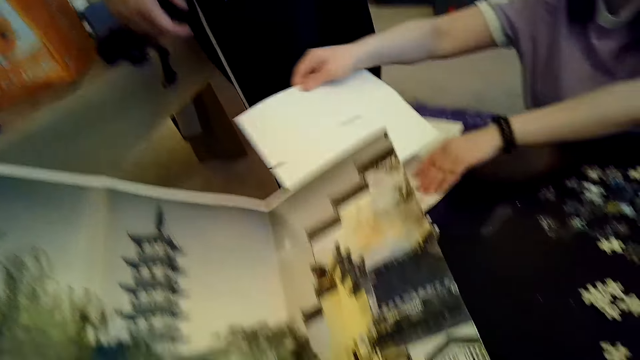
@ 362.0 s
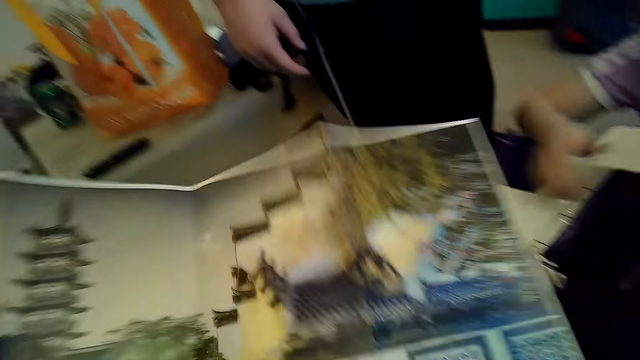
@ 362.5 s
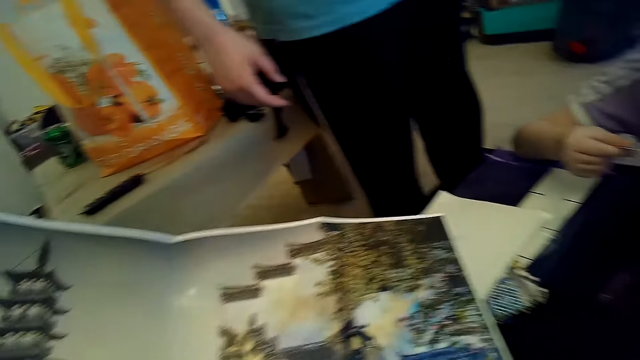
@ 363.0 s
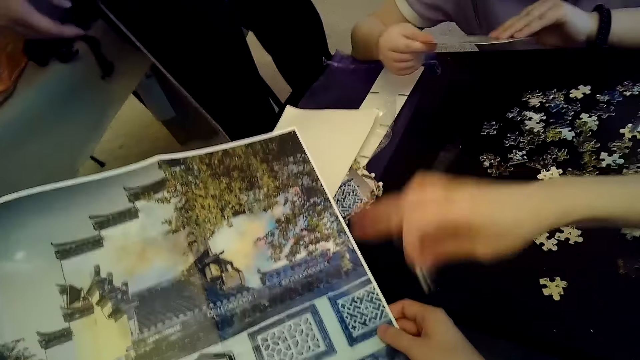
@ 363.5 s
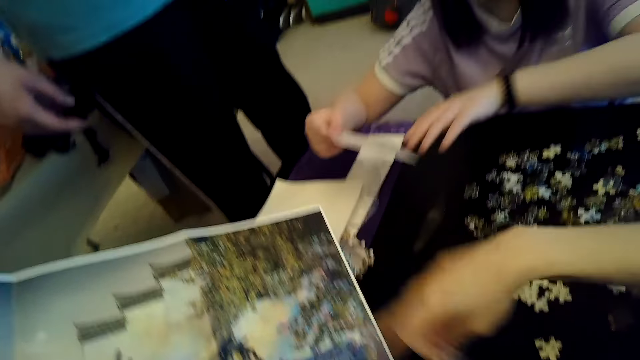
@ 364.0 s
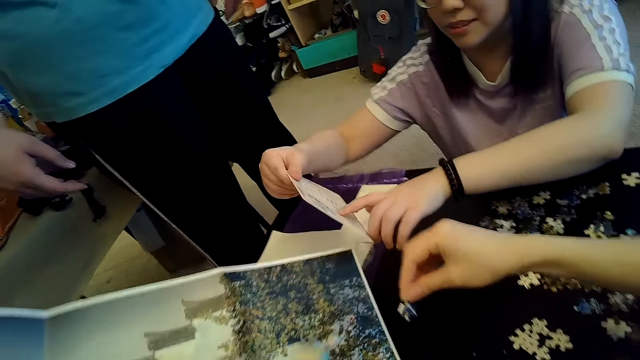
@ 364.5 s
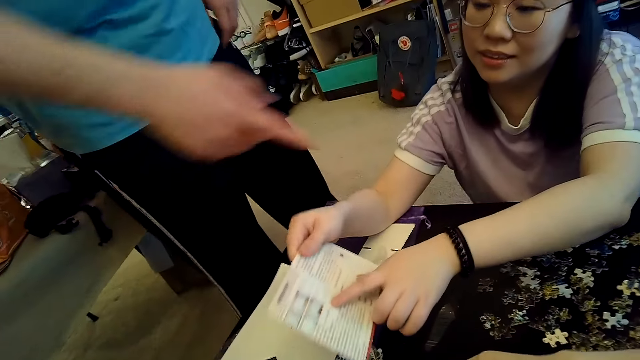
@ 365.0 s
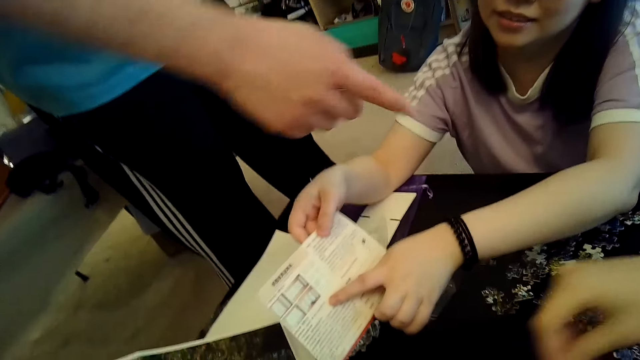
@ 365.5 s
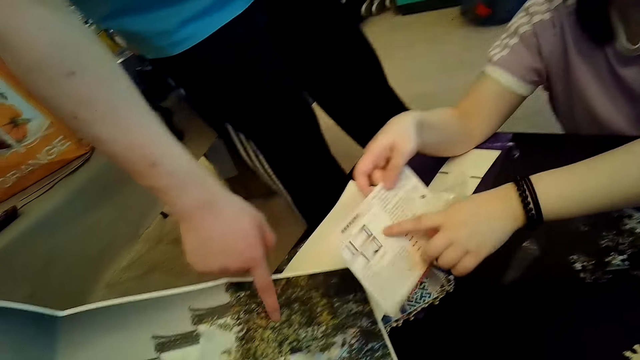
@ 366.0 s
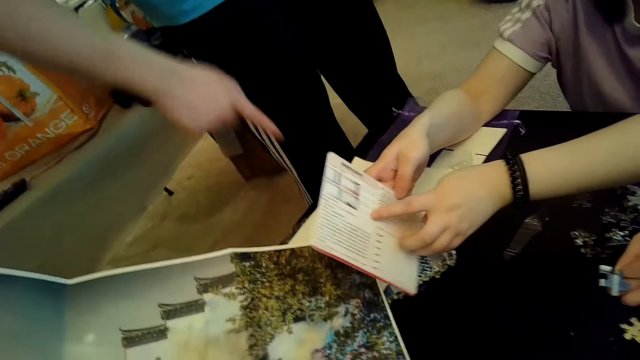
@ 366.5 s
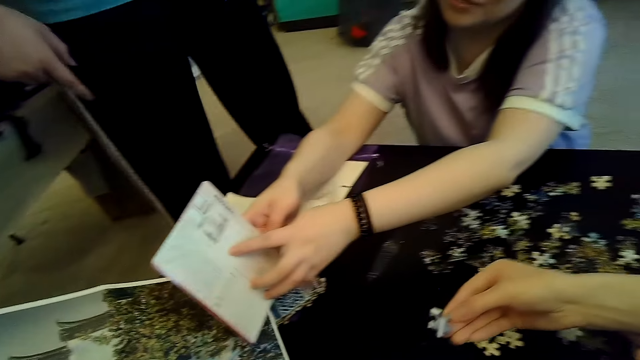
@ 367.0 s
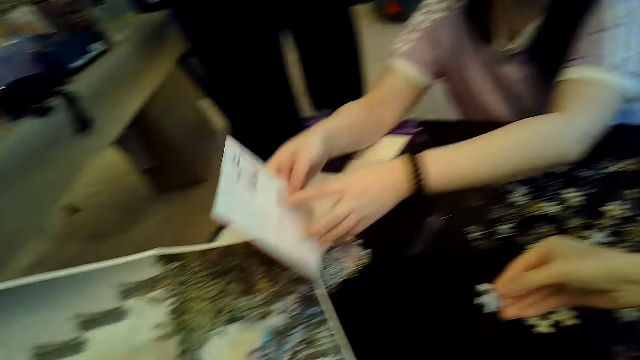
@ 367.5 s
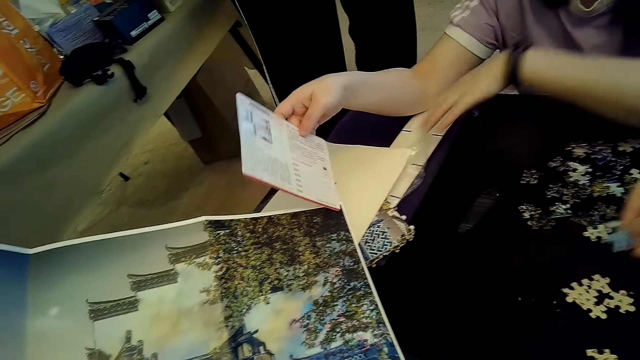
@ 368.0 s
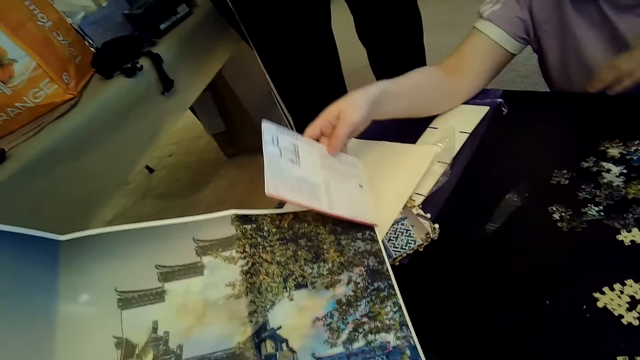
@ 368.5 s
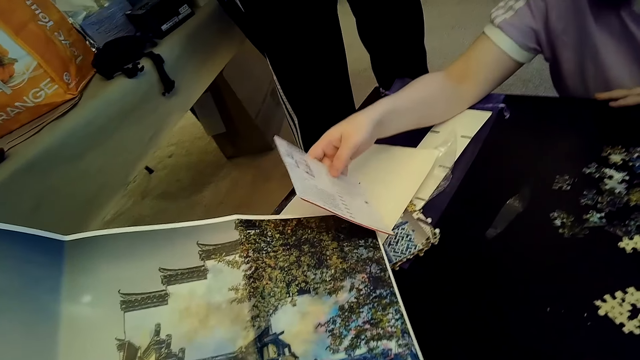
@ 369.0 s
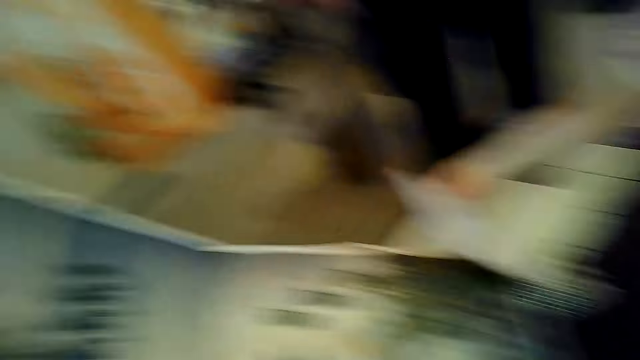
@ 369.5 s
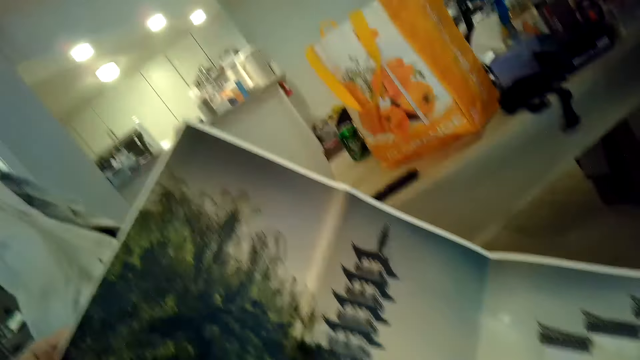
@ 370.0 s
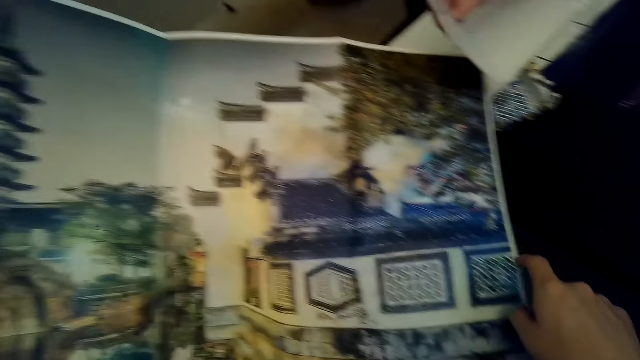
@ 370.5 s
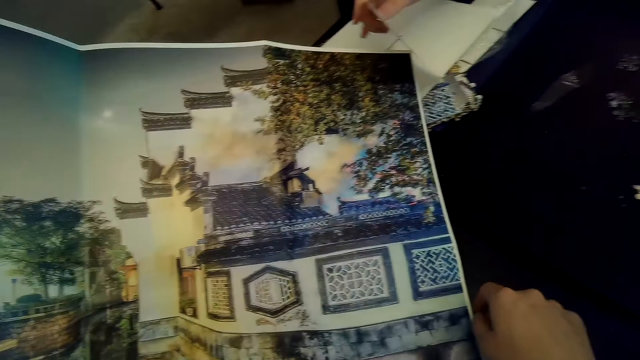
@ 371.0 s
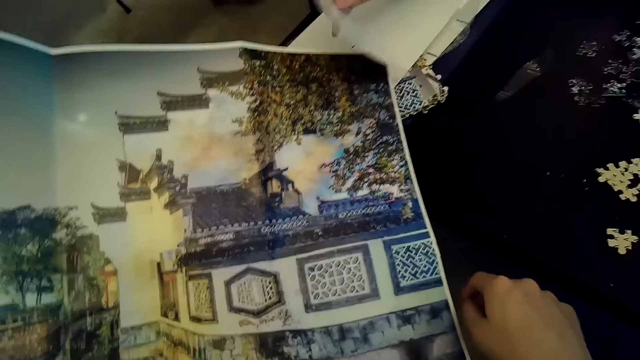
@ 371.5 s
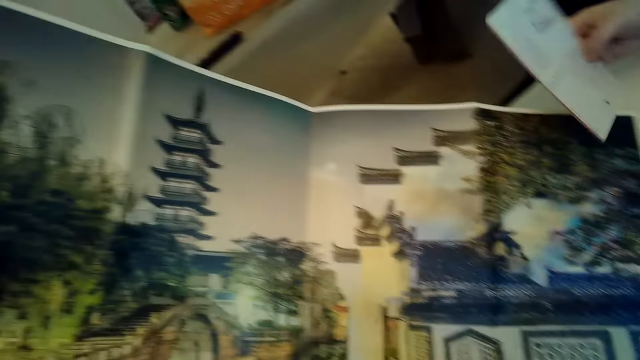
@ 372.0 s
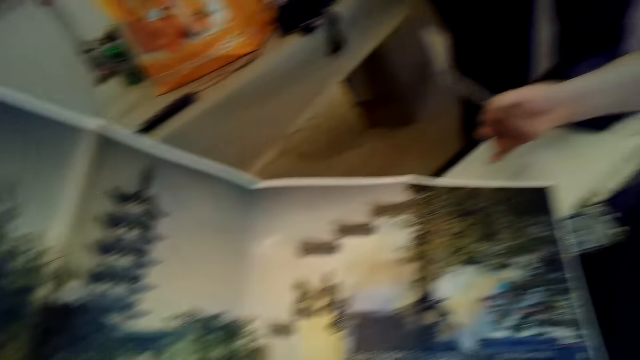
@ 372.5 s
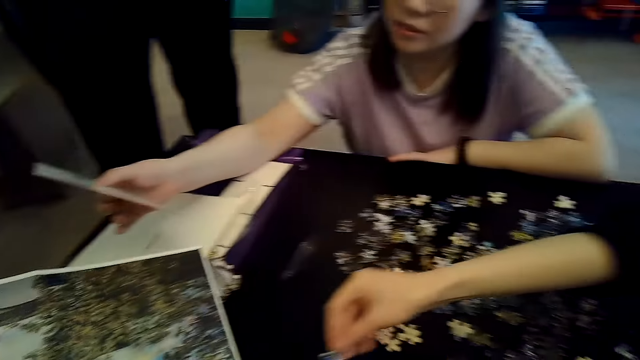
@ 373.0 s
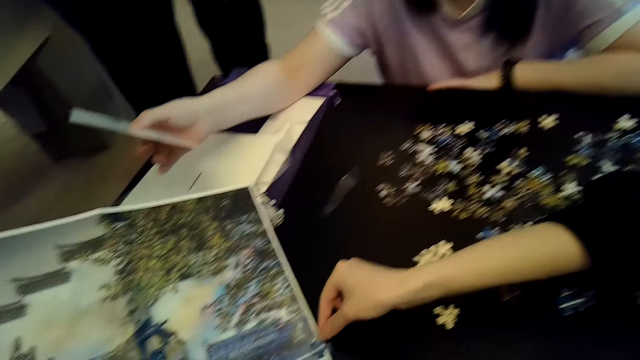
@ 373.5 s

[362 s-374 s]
A person points at the chart.

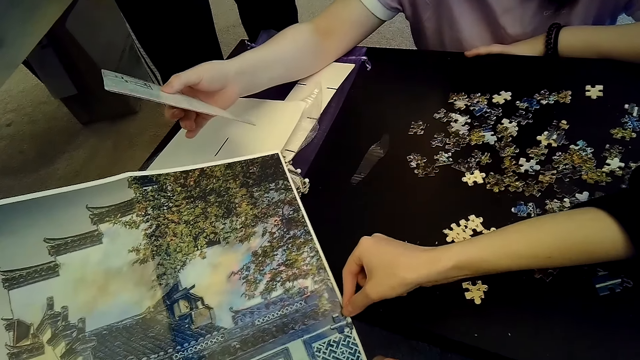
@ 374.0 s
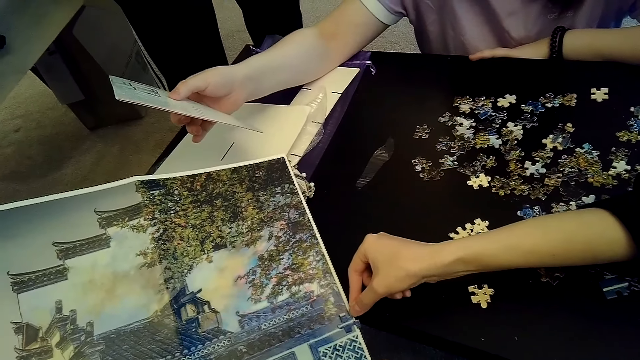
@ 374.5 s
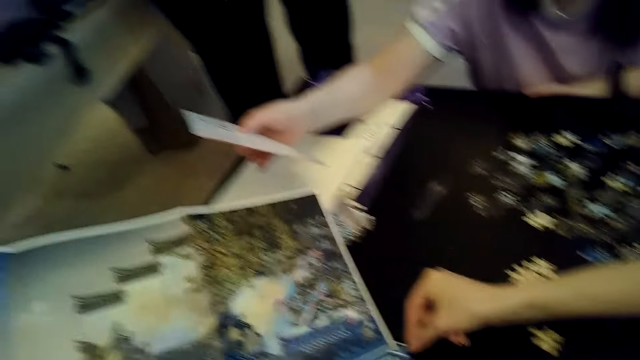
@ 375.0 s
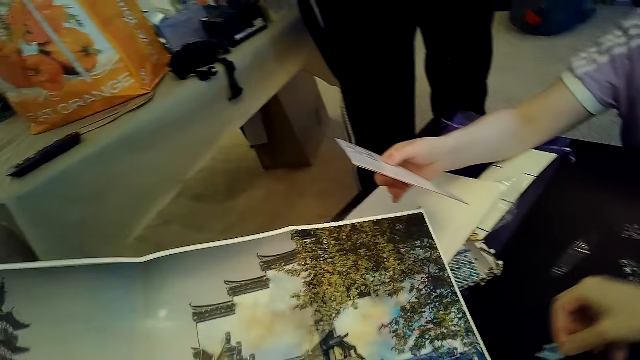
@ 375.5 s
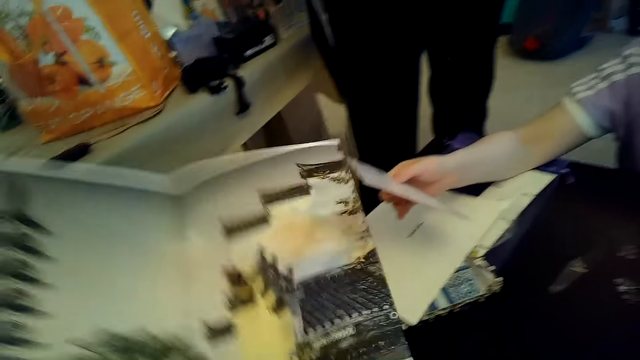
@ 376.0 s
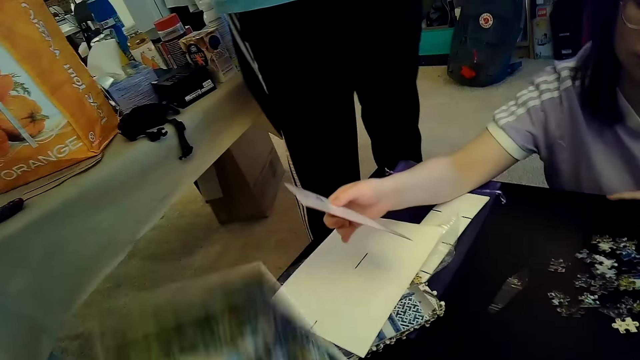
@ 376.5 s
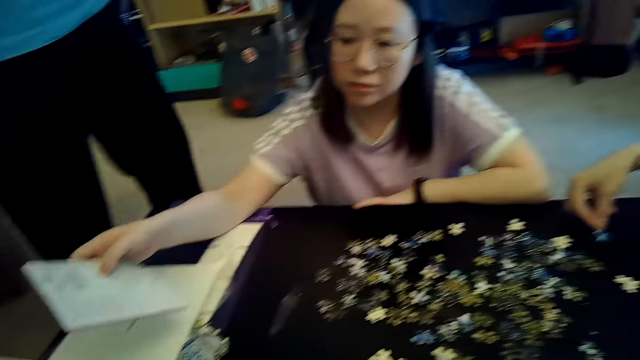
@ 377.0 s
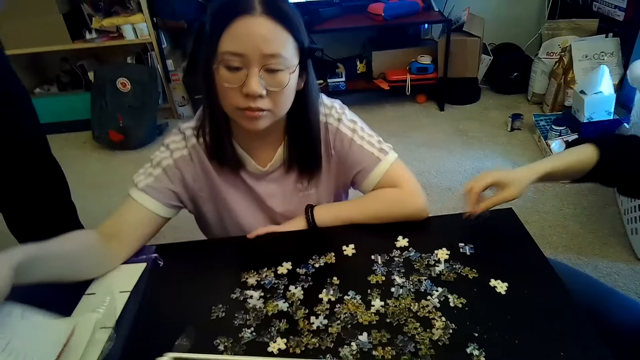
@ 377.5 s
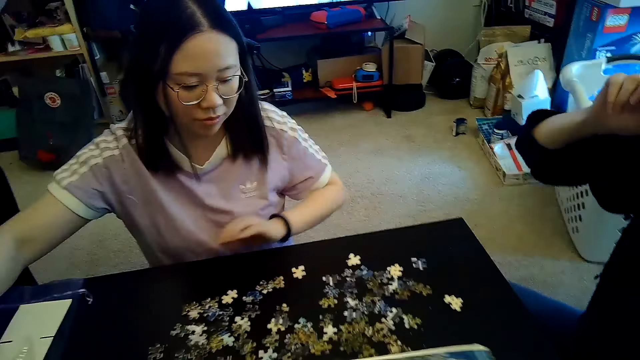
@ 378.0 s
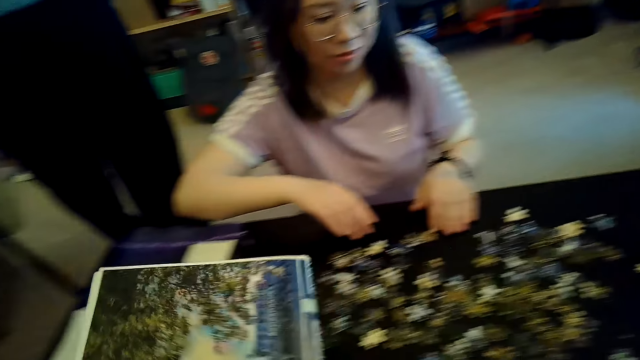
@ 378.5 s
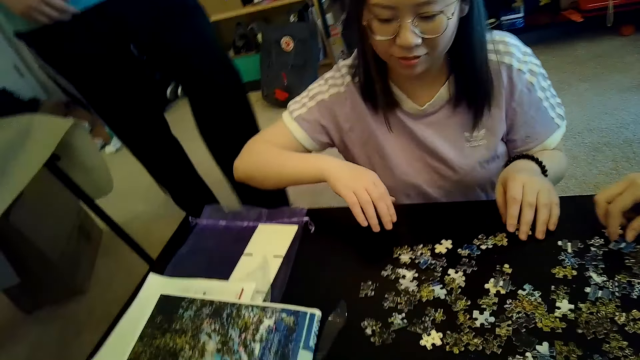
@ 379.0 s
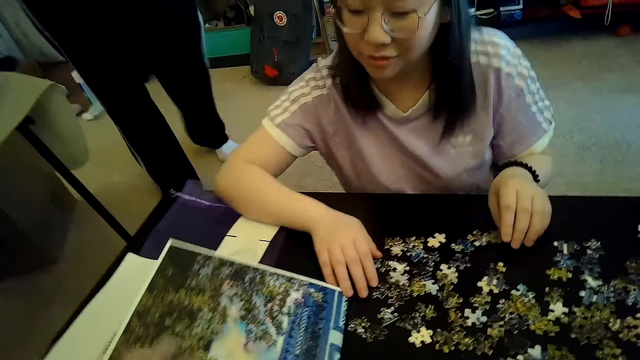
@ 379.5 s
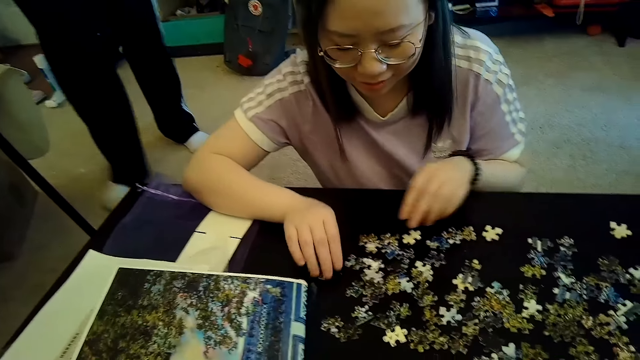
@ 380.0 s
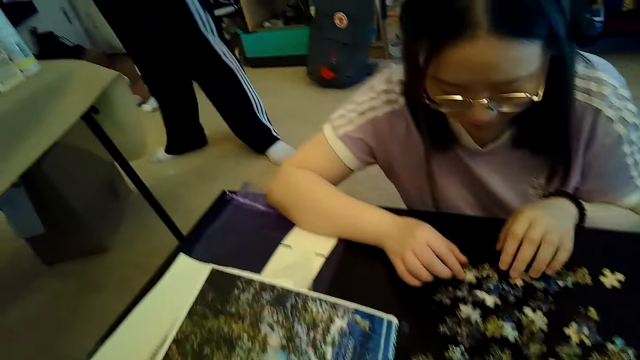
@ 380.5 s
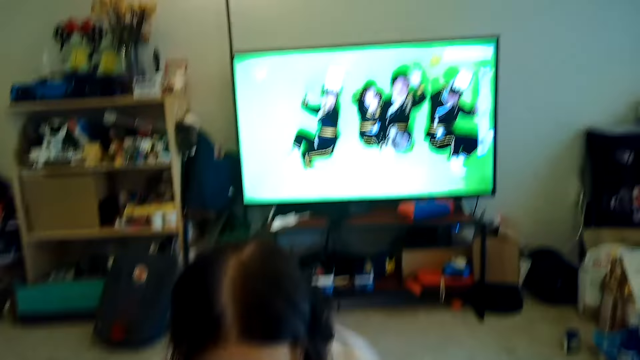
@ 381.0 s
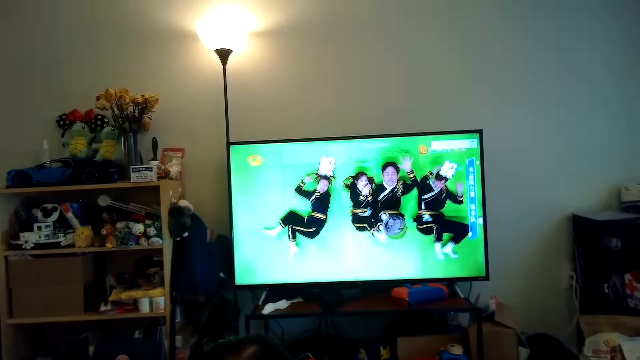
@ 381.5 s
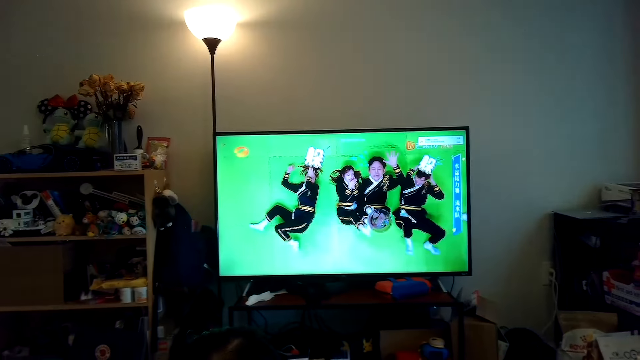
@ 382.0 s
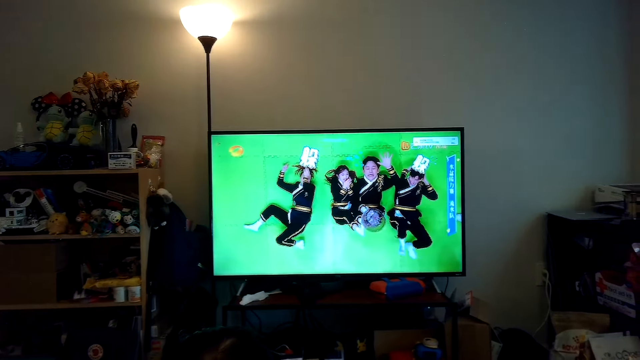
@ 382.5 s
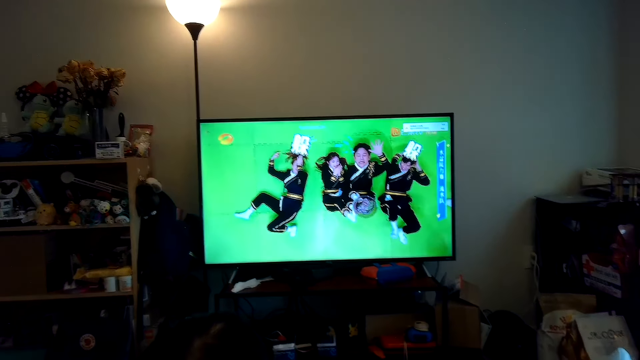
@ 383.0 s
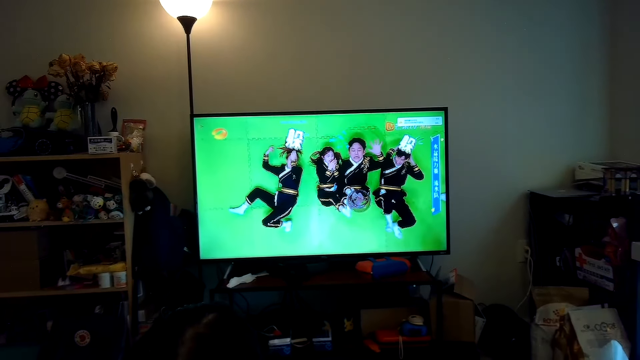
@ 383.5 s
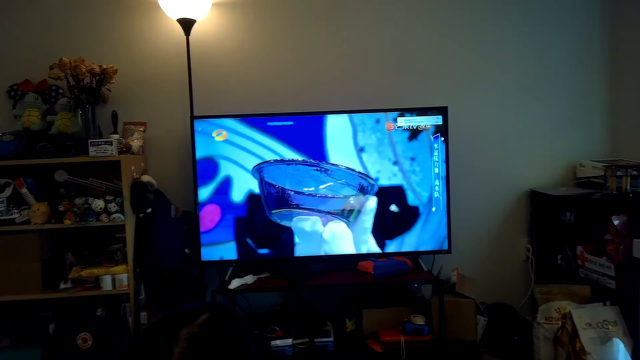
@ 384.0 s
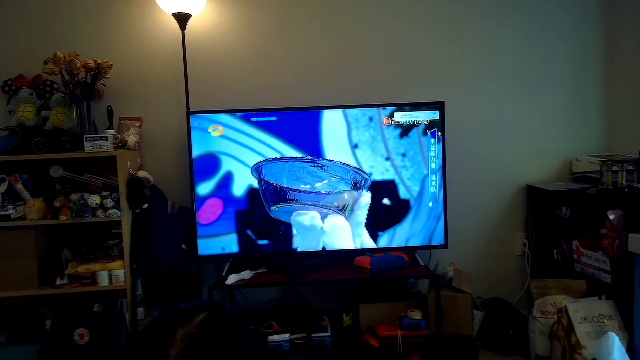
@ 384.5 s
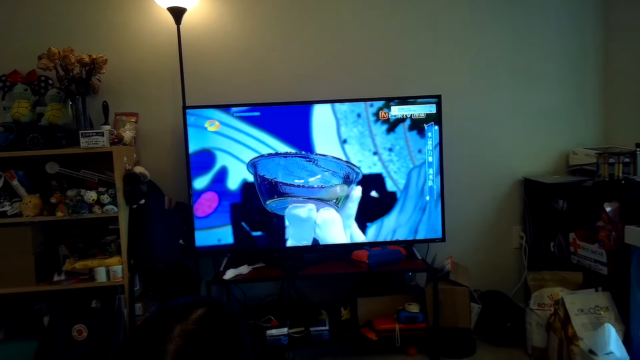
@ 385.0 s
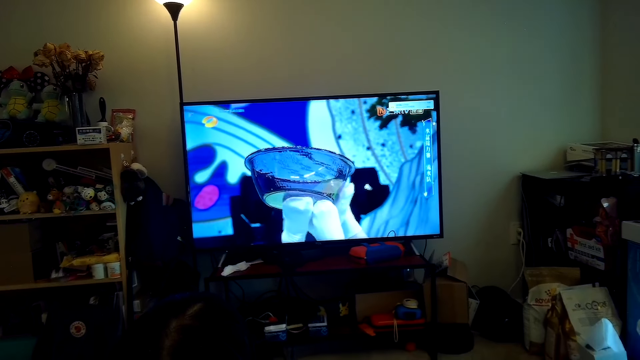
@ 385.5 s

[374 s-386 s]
The camera wearer looks at the TV.
